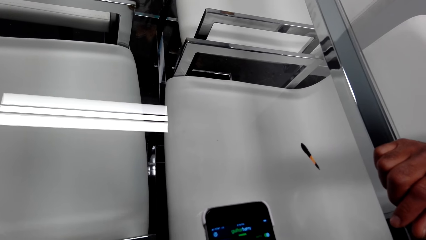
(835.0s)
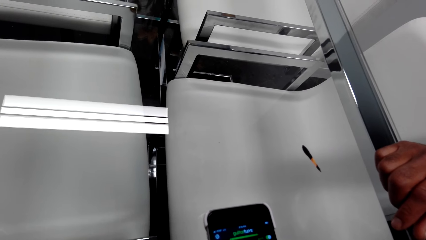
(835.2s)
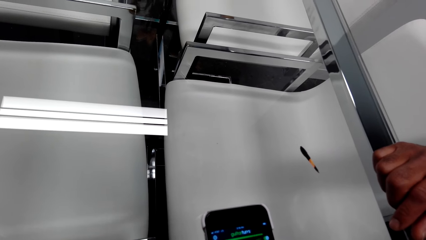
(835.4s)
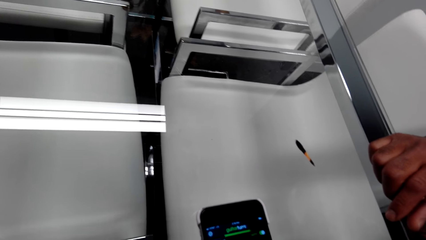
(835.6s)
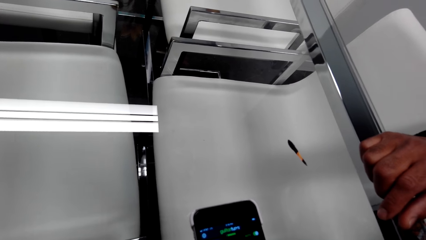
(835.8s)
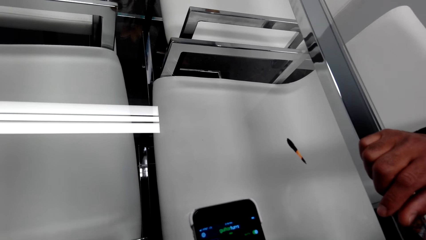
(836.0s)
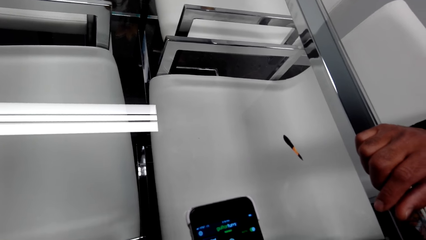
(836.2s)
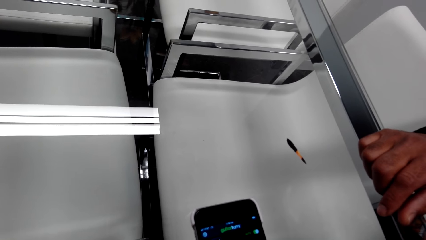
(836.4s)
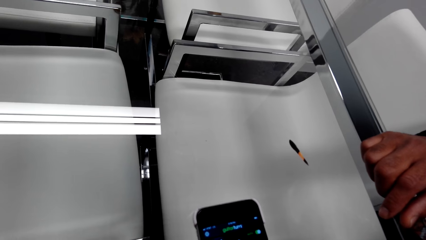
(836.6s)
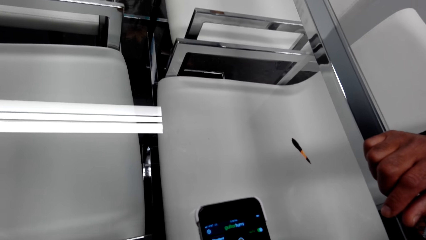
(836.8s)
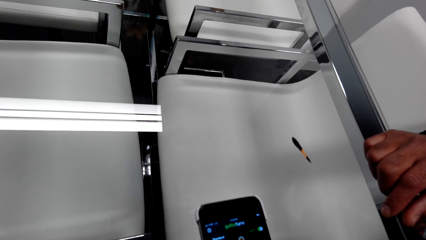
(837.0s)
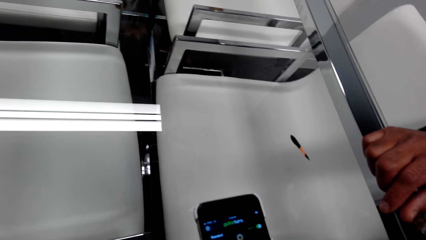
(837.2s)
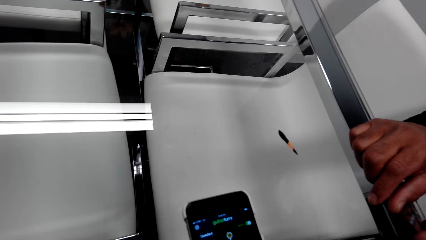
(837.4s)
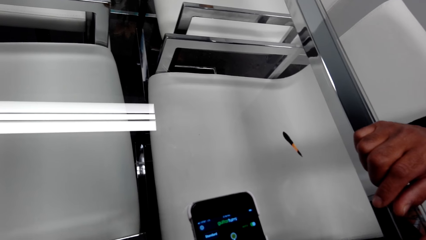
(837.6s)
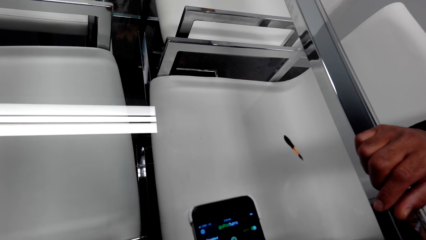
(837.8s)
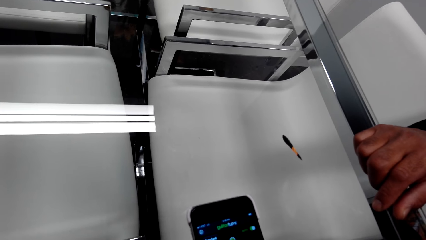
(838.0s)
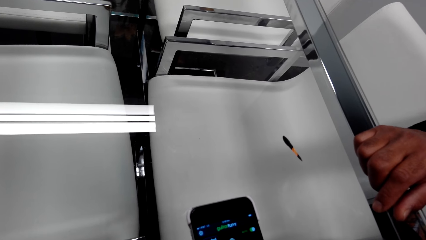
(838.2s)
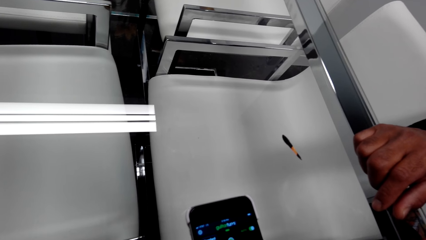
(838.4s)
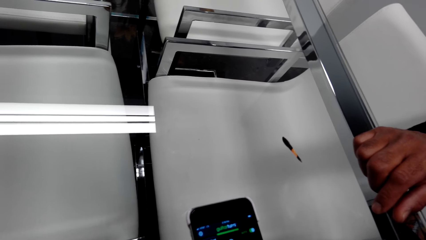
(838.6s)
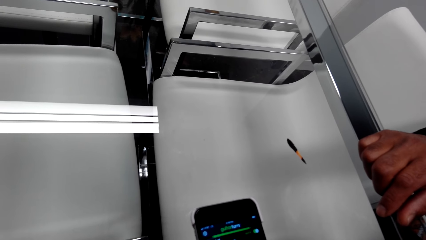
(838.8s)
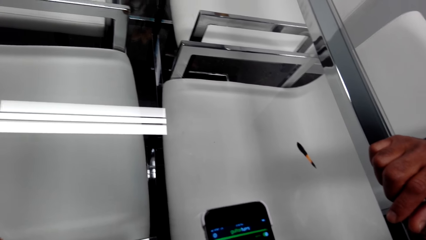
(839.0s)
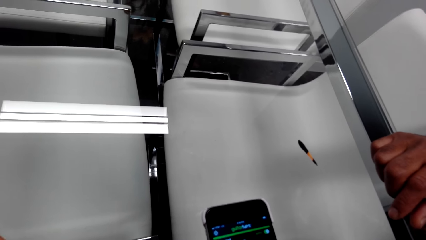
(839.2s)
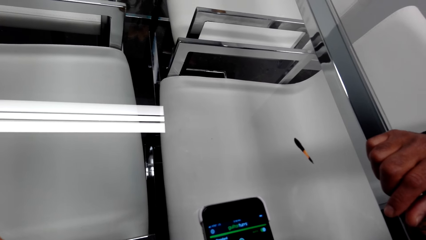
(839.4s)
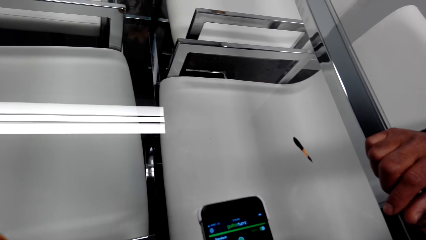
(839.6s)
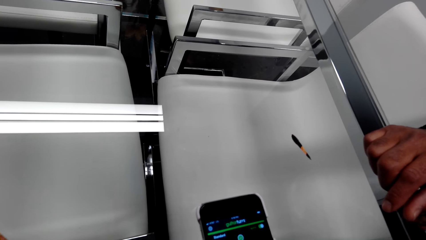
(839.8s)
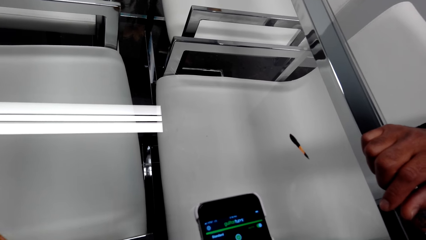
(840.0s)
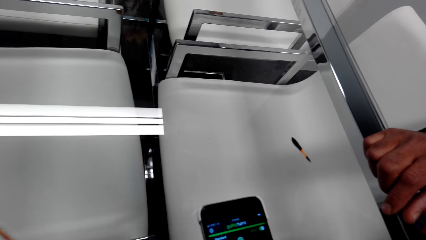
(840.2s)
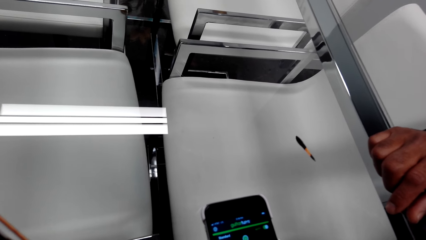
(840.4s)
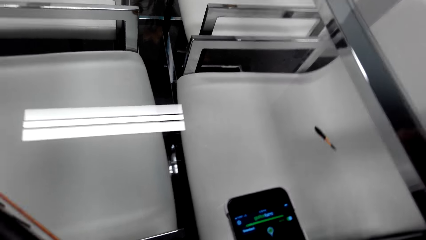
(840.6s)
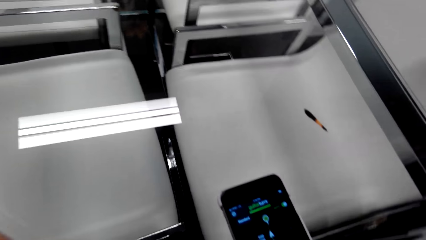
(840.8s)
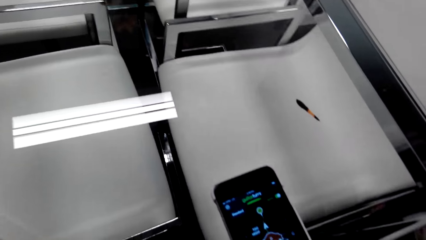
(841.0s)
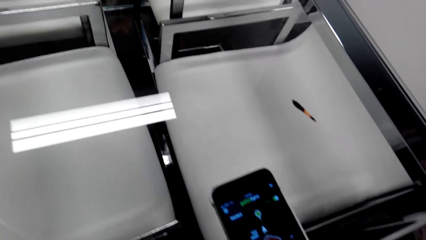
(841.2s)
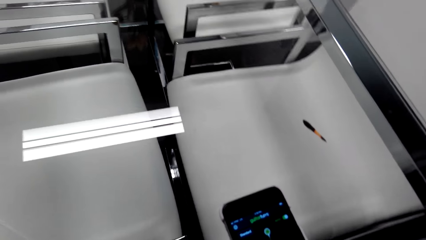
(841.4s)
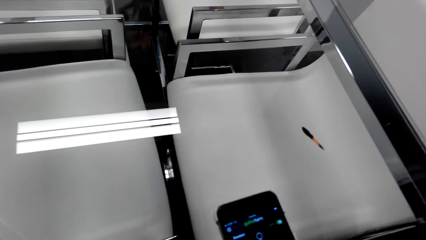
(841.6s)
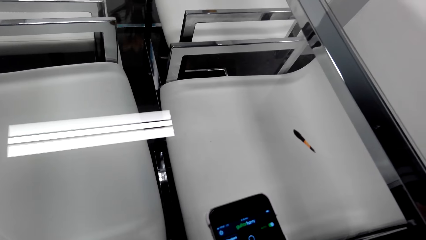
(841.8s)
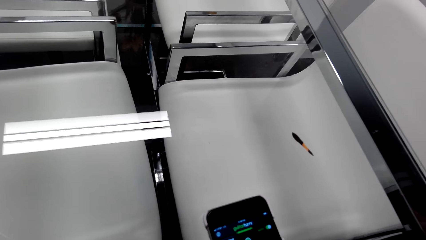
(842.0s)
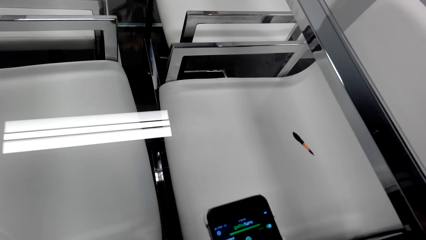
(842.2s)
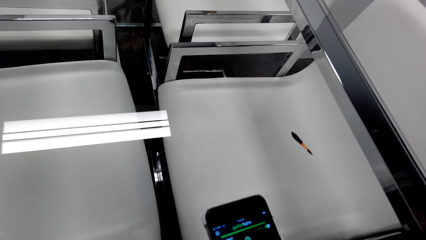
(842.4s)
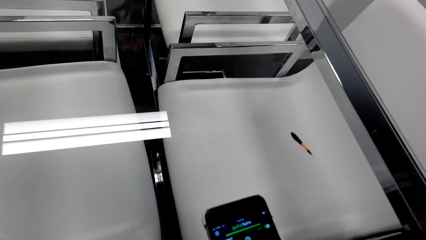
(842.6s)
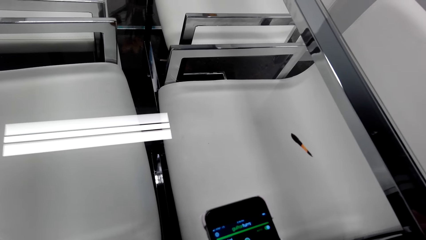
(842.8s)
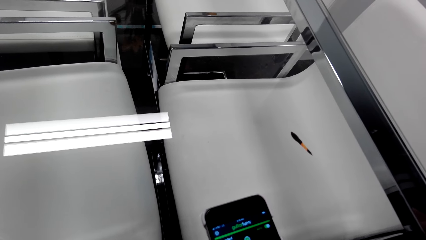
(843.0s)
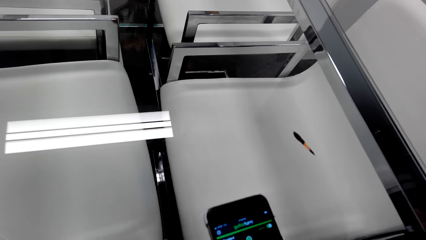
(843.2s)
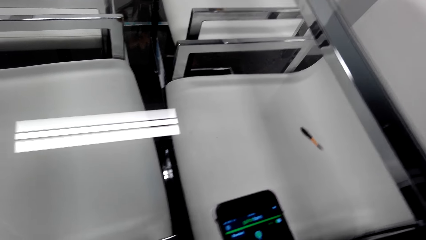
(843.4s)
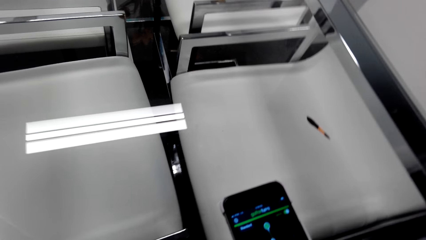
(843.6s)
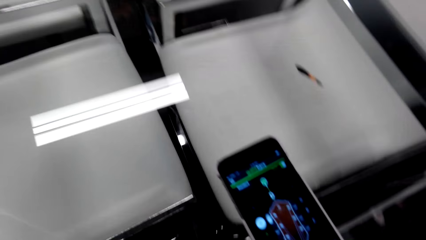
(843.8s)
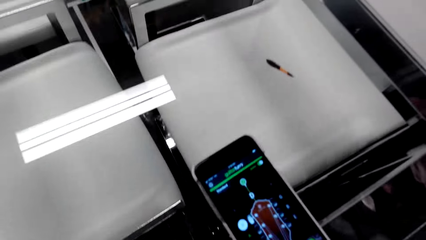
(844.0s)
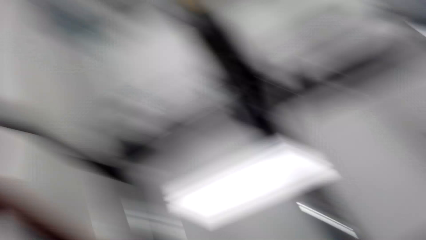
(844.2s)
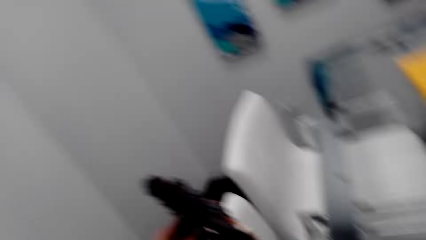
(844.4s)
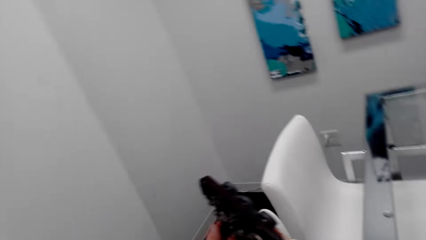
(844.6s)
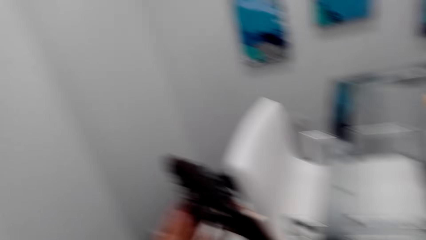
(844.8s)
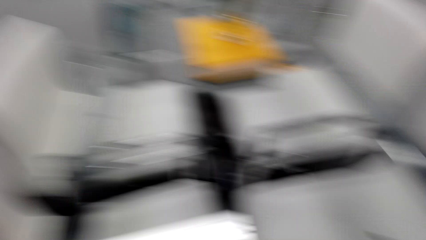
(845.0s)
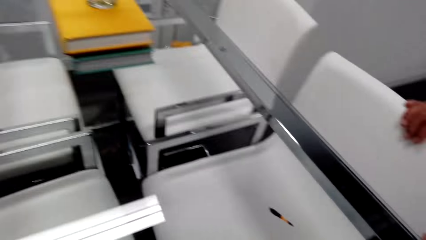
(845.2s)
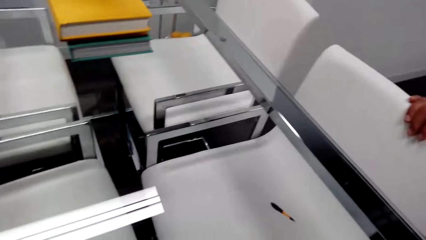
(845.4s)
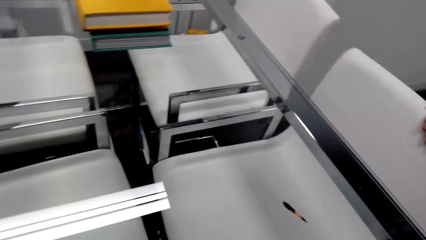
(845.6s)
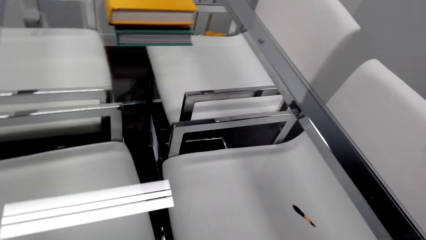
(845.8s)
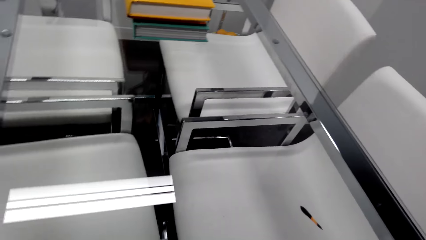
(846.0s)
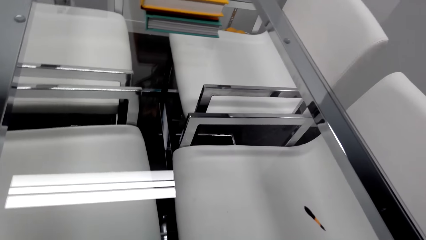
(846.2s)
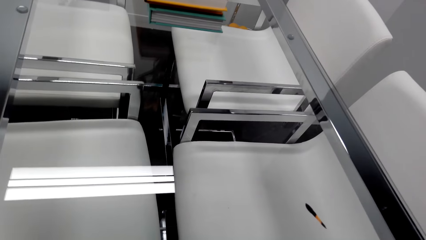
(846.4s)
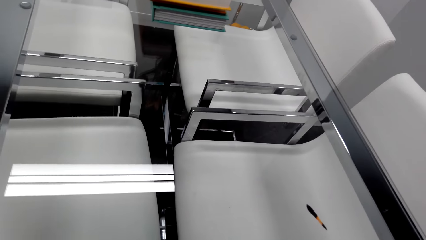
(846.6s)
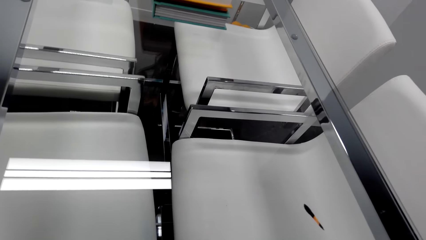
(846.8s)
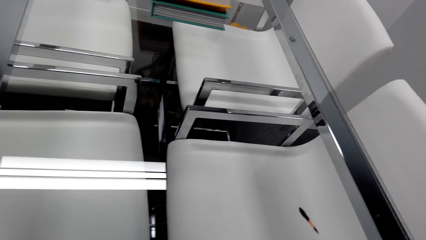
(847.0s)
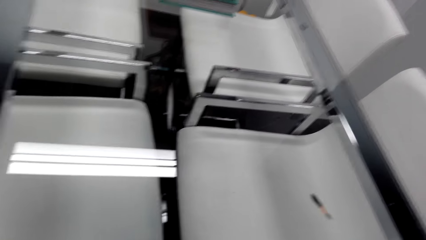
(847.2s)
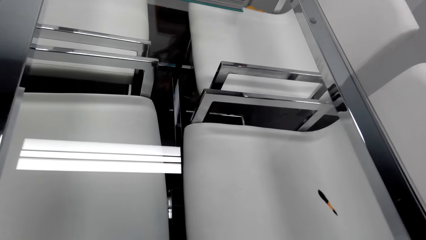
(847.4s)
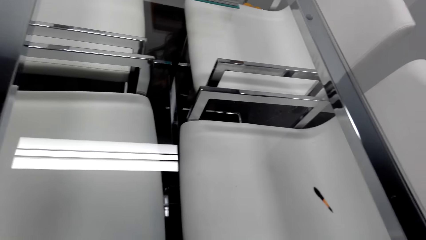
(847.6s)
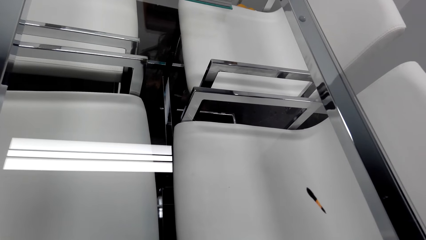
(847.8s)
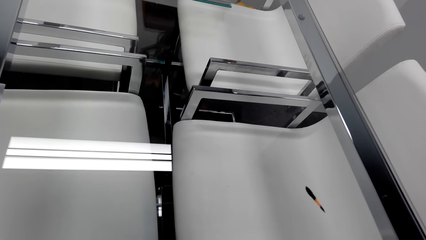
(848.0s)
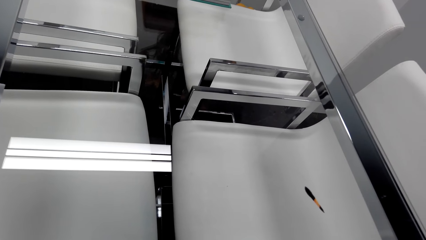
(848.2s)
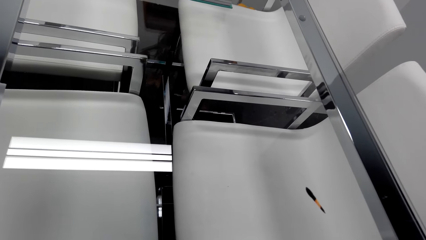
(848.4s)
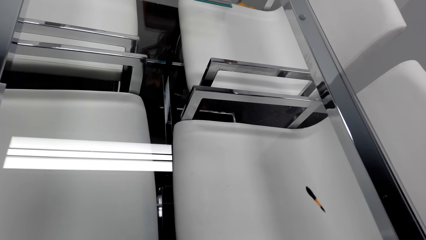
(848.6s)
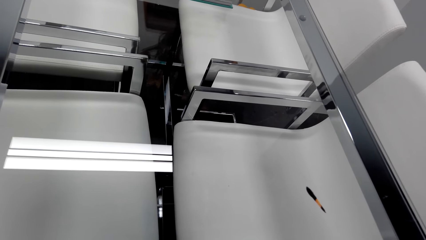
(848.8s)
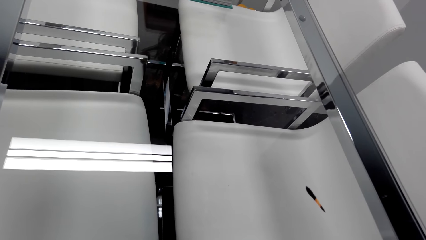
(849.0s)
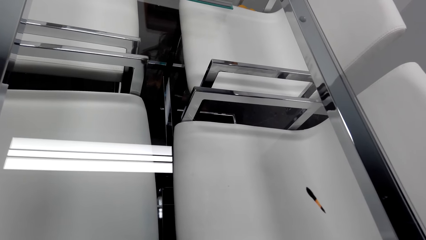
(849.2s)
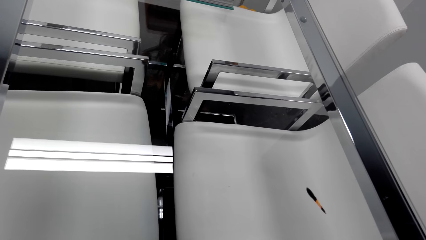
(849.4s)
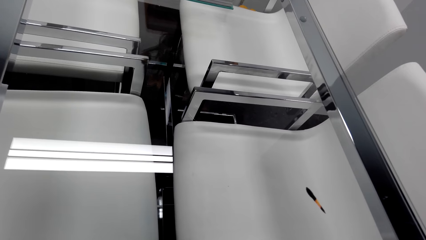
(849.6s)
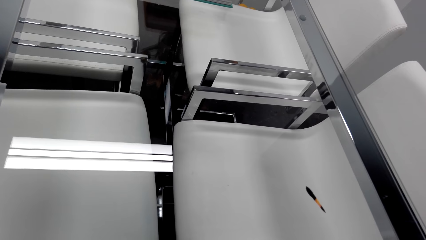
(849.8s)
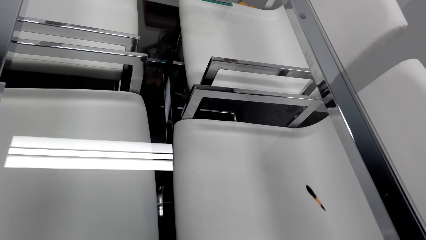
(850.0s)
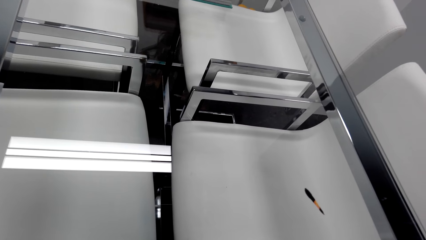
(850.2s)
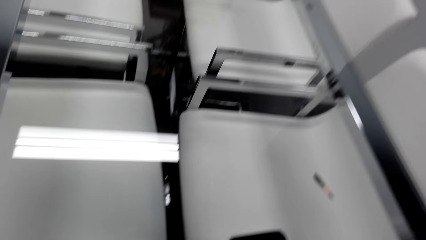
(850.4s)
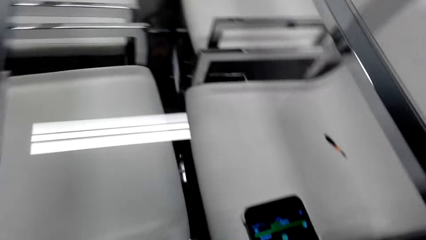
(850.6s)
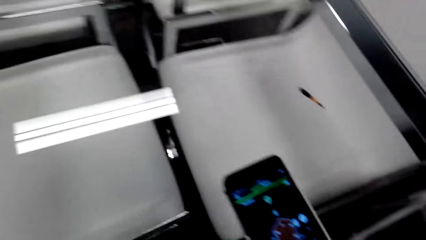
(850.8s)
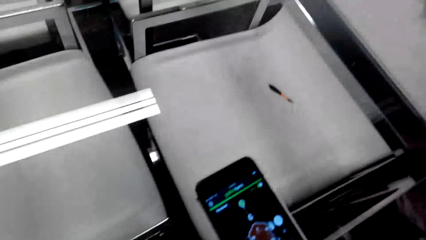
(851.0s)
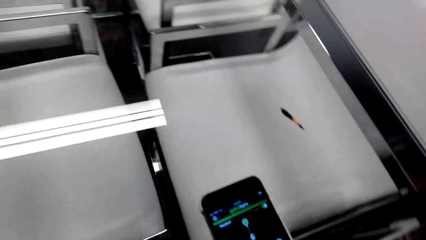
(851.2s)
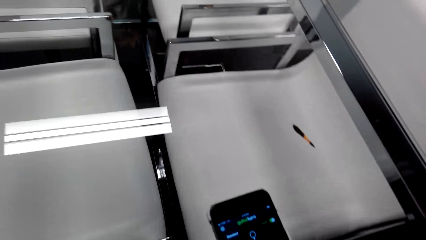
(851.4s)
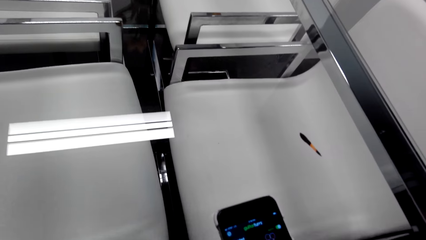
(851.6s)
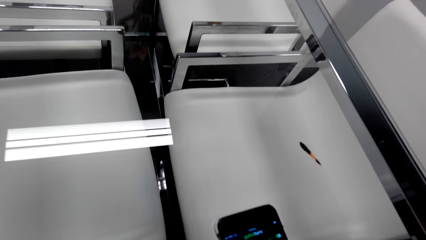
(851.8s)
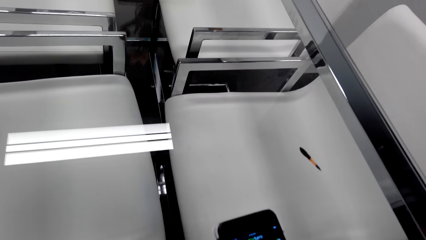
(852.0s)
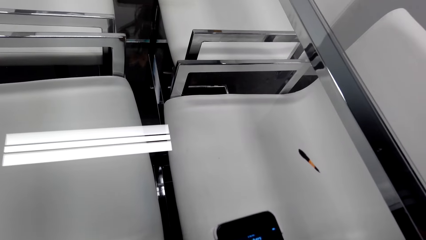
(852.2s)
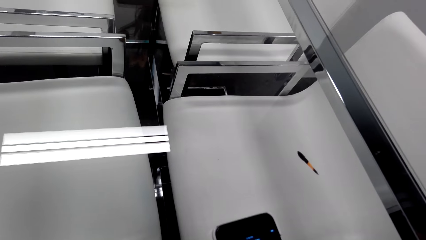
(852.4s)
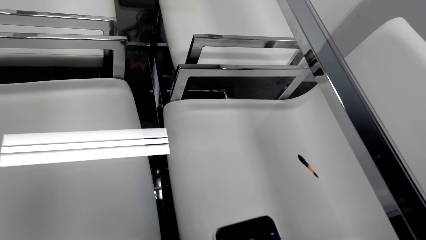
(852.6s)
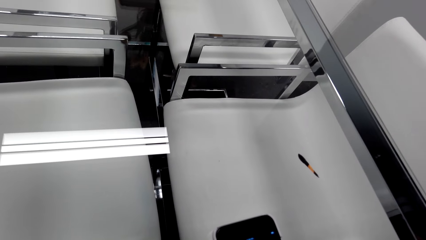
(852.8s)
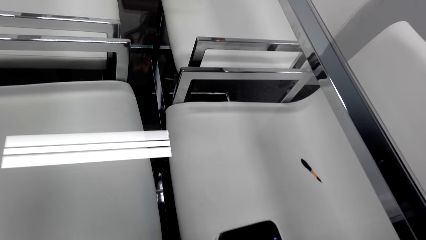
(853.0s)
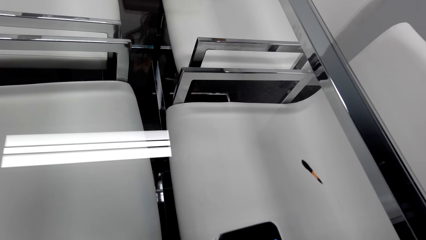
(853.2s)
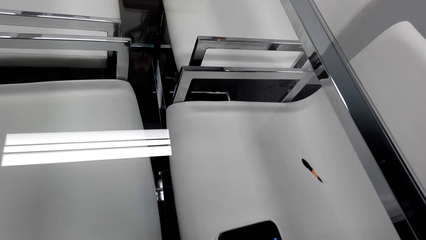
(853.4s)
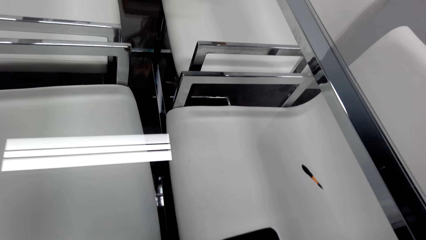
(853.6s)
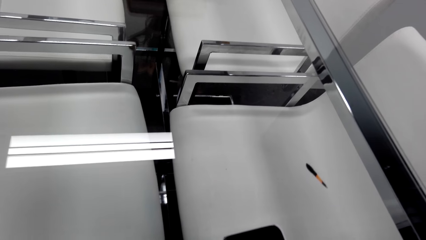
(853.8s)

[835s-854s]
A man moves his hand. The camera wearer looks at the guitar. They look at the phone.
